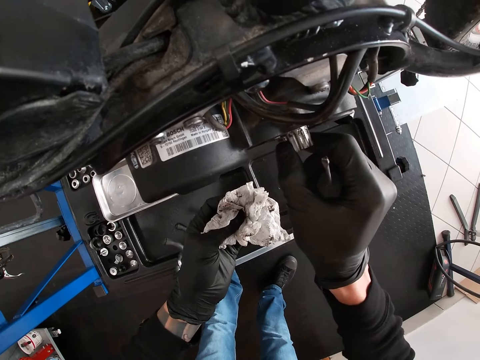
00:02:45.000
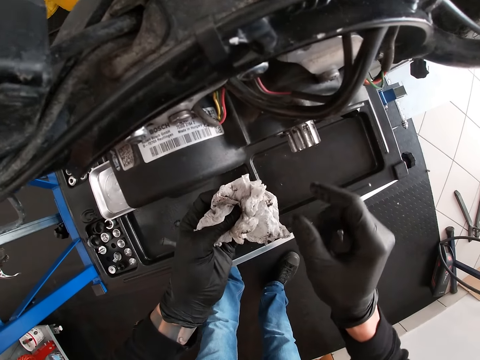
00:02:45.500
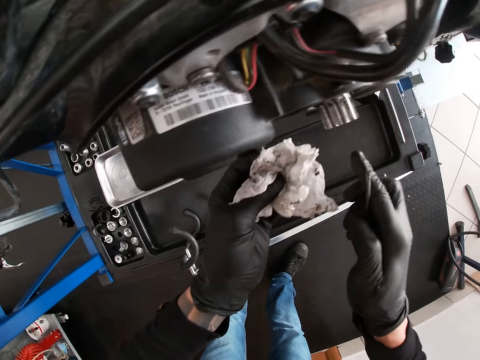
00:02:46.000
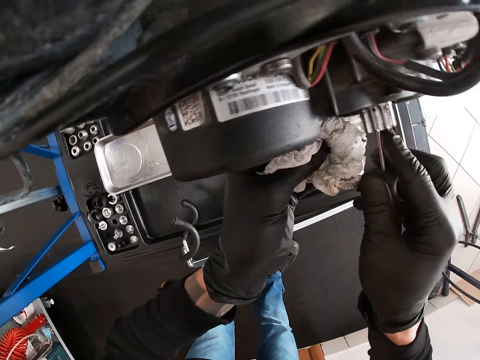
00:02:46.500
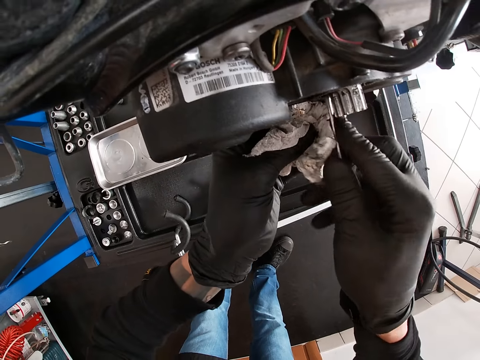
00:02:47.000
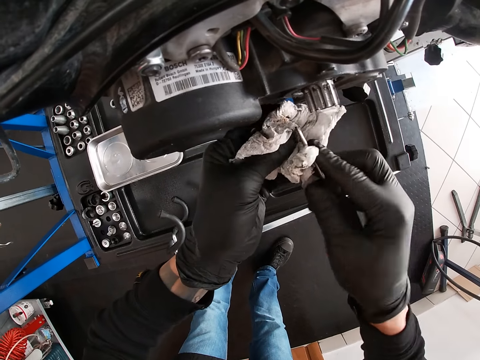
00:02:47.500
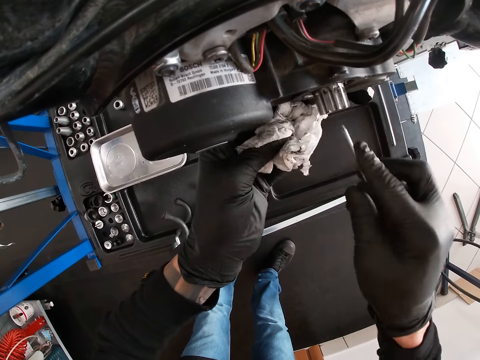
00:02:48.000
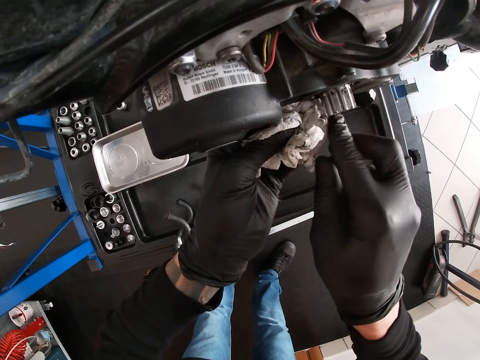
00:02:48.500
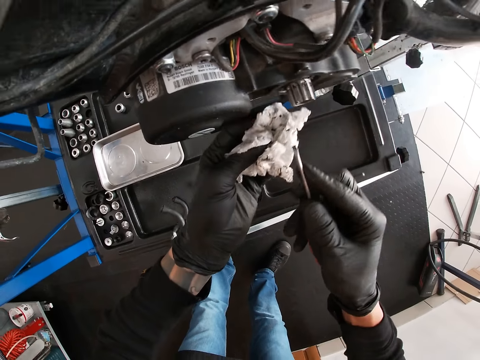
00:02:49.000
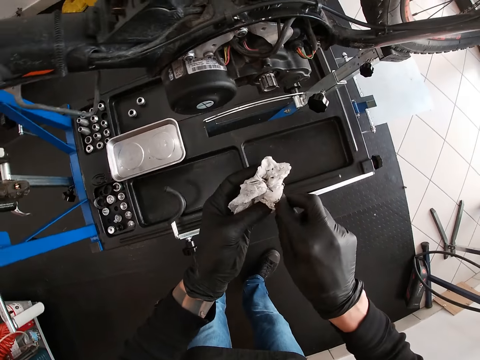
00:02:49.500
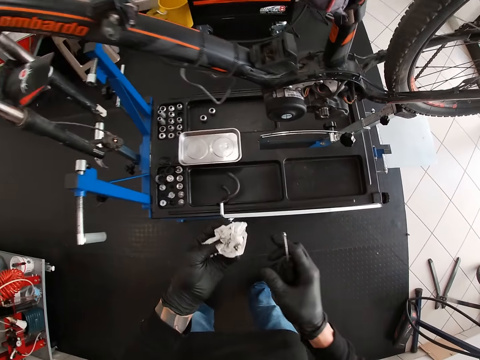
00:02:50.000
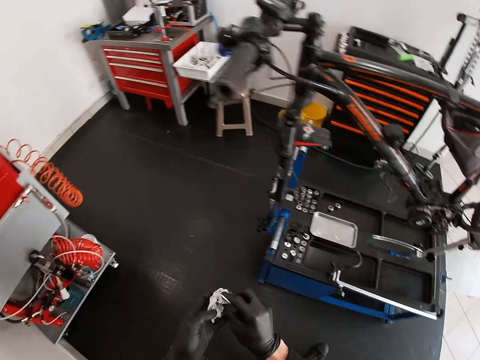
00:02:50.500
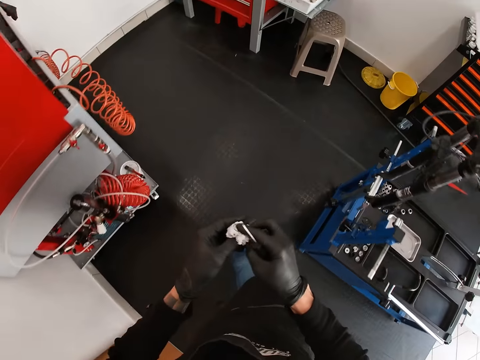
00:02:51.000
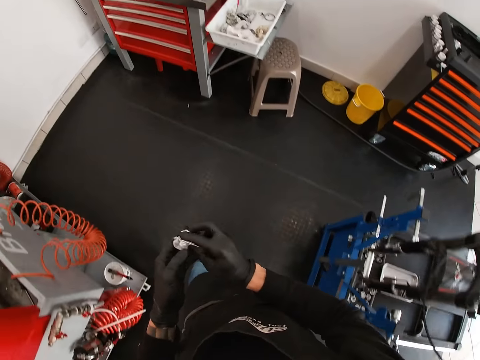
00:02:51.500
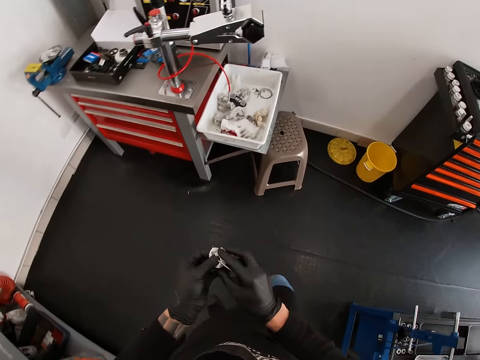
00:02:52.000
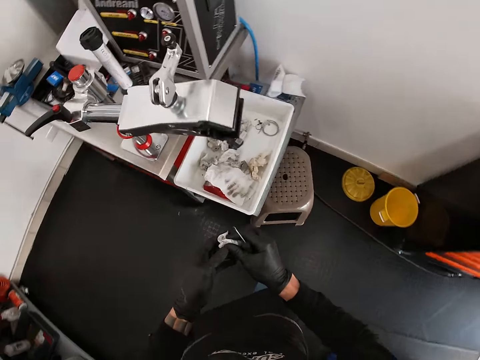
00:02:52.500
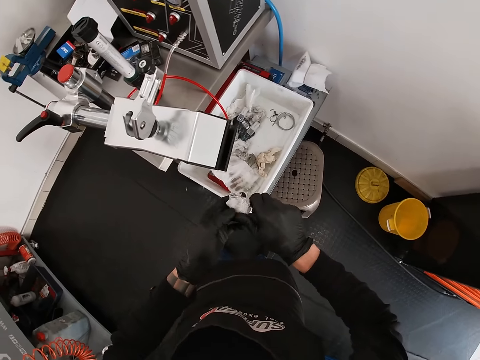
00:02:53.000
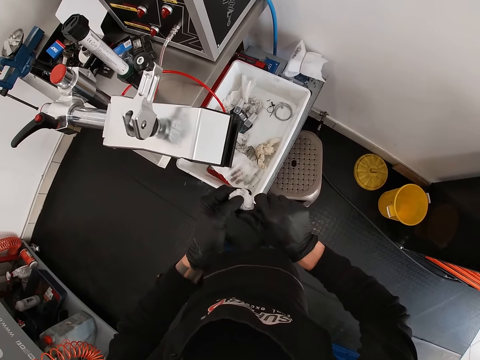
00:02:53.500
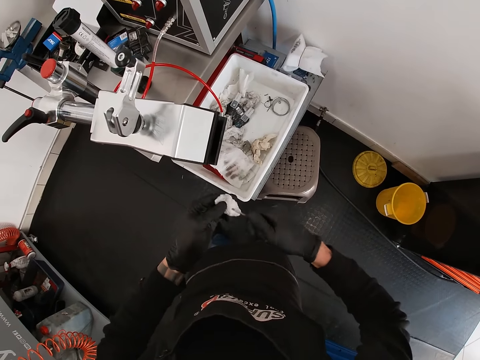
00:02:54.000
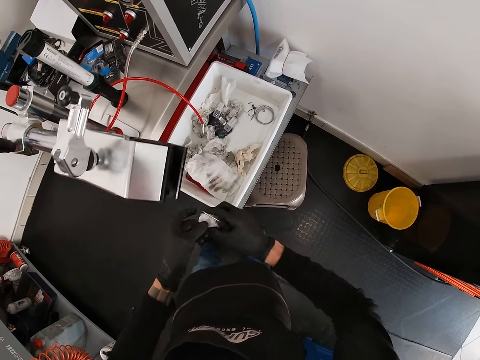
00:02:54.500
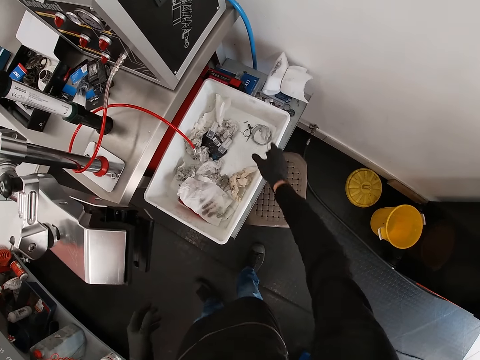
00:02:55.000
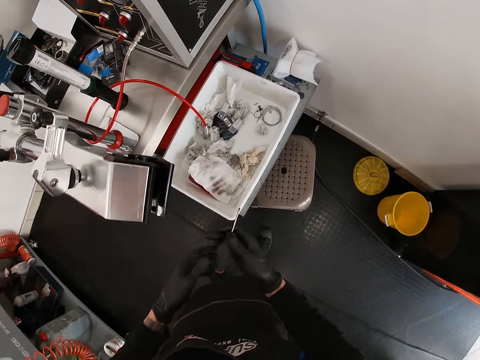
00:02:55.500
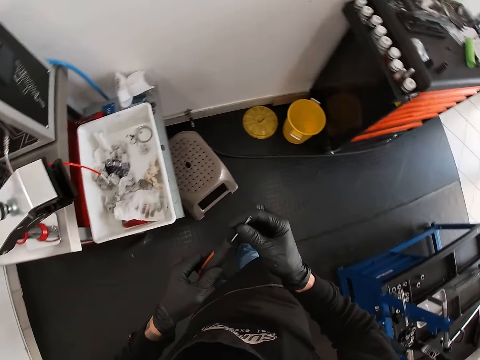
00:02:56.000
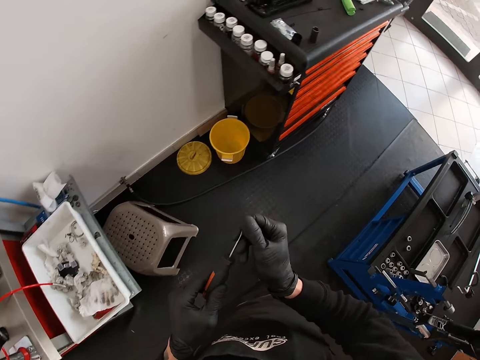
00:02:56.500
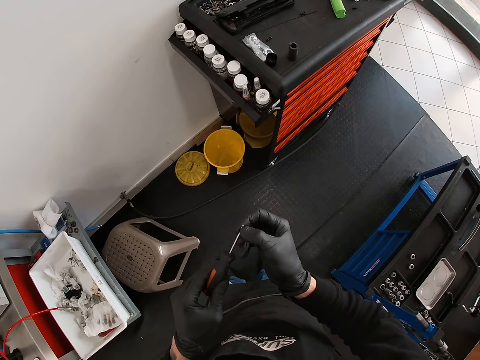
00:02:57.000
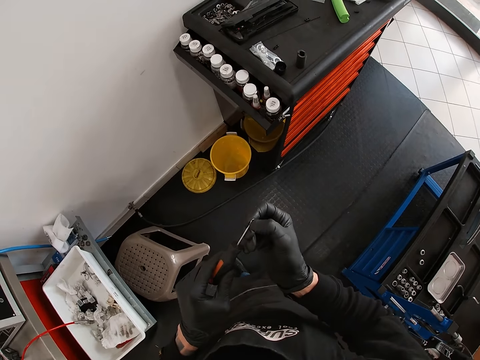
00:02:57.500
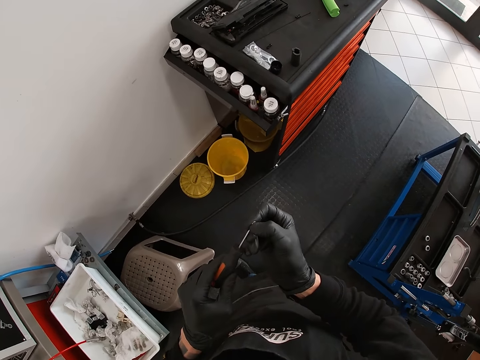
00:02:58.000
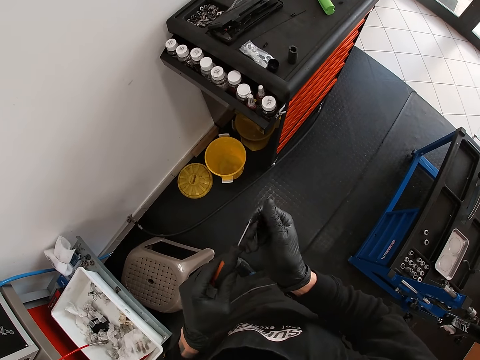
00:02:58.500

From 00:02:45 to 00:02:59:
The camera wearer removes dirt round the spindle with the tissue paper in his left hand and the screwdriver in his right hand. He folds the tissue paper with both hands. He takes the tissue to the dustbin. He cleans the steel part of the screwdriver with the tissue paper in his left hand. He passes the tissue paper to his right hand. He drops the tissue paper in the dustbin with his right hand. He removes dirt from the steel part of the screwdriver with his right hand. He holds the screwdriver with both hands.

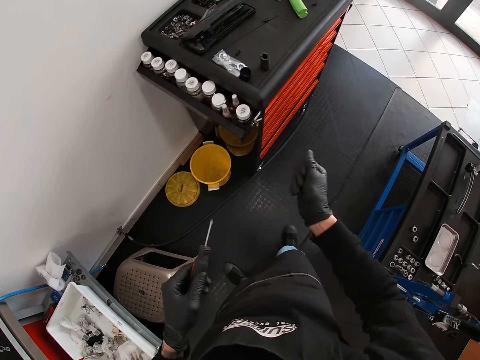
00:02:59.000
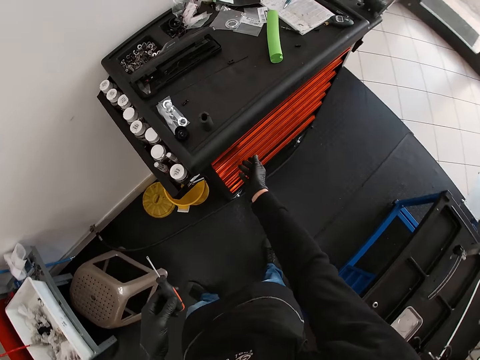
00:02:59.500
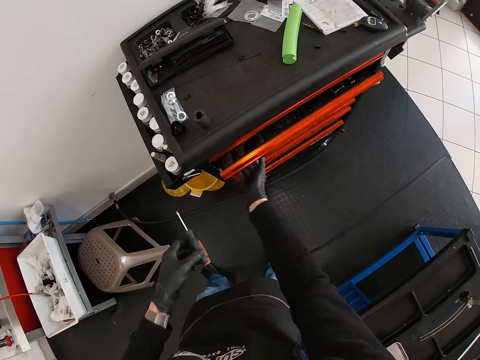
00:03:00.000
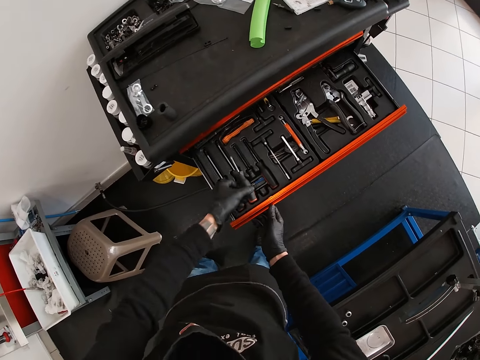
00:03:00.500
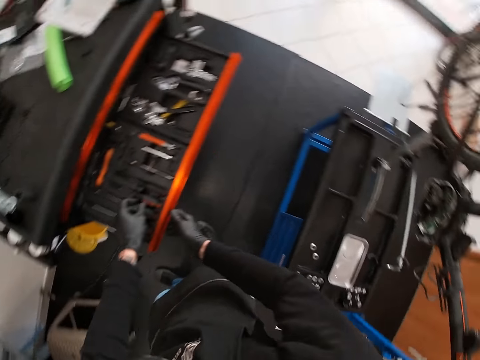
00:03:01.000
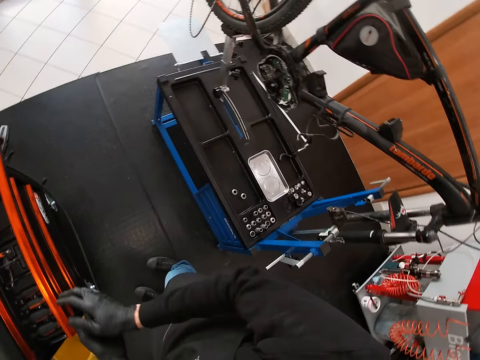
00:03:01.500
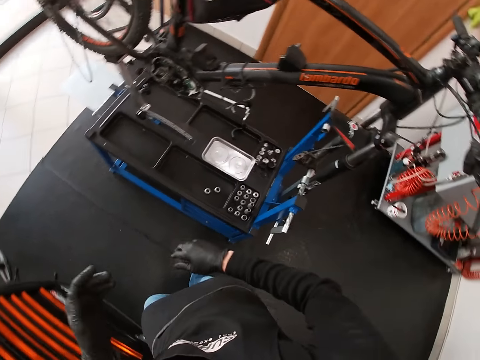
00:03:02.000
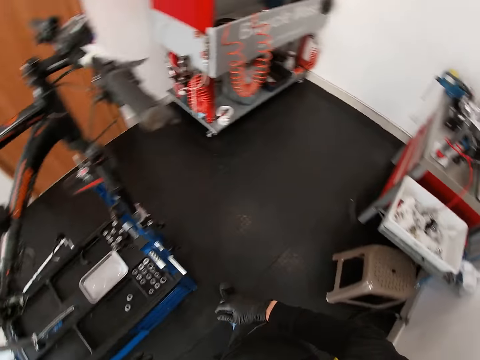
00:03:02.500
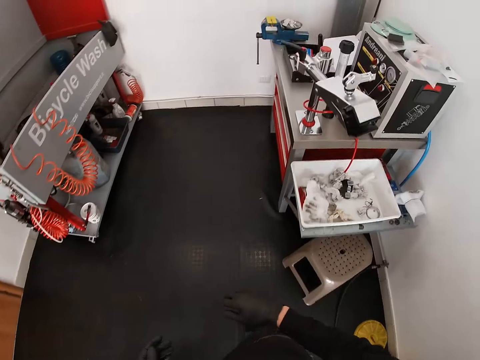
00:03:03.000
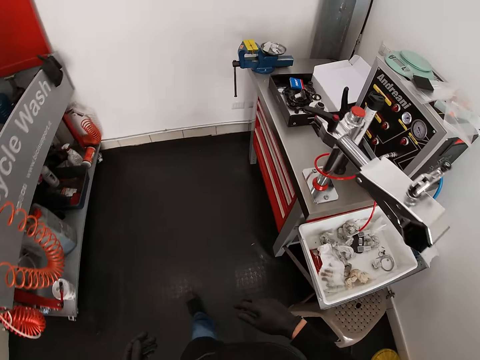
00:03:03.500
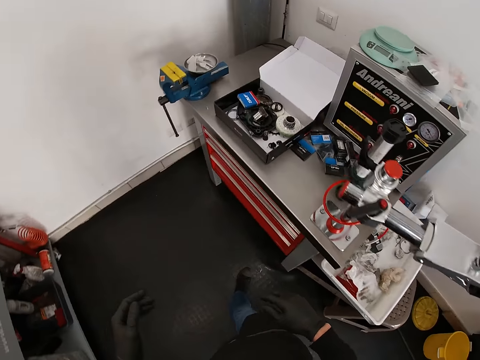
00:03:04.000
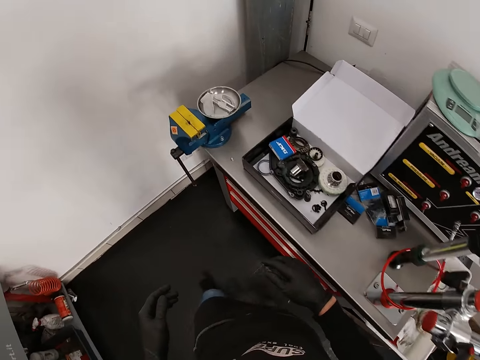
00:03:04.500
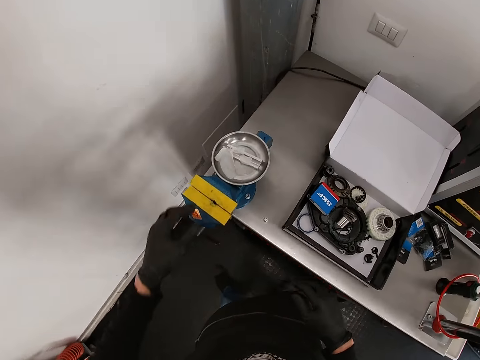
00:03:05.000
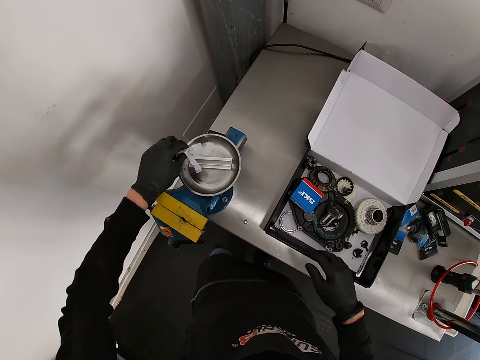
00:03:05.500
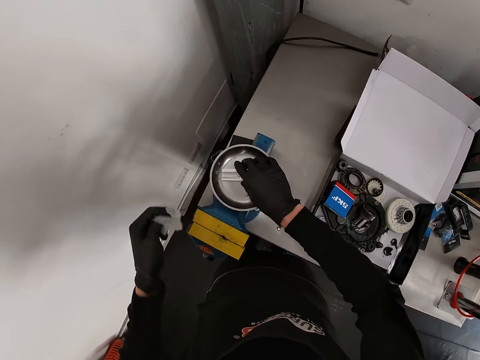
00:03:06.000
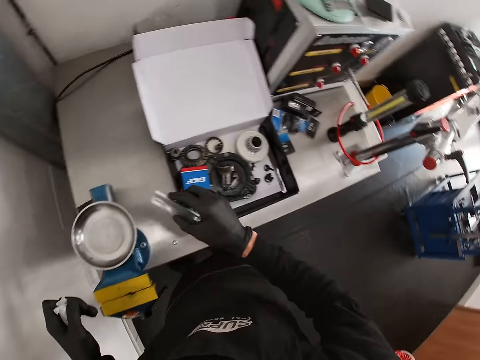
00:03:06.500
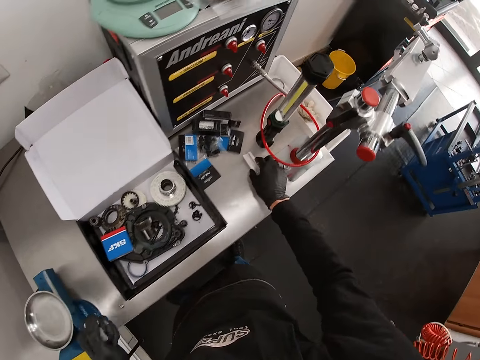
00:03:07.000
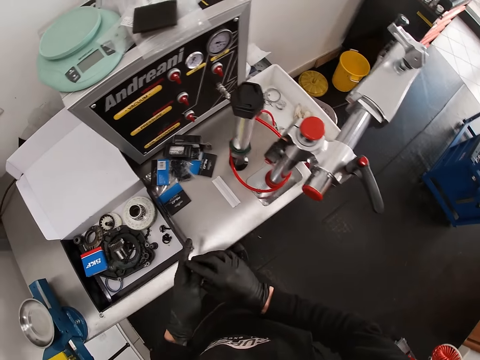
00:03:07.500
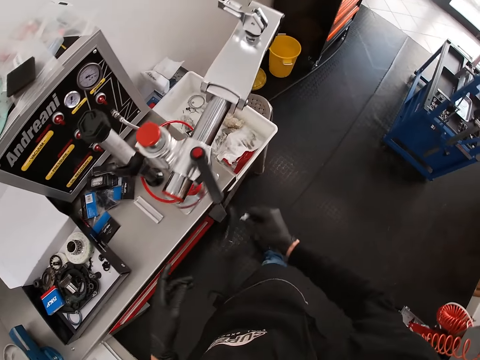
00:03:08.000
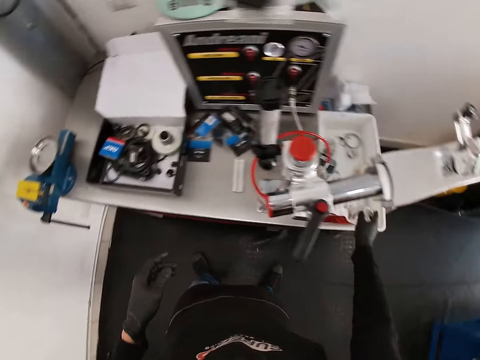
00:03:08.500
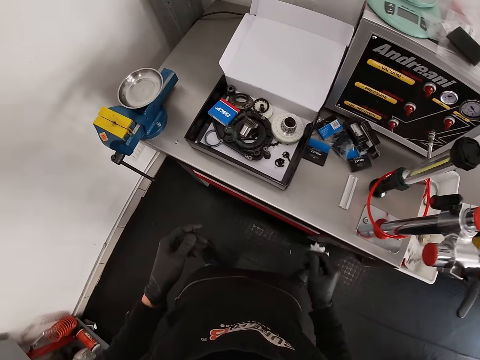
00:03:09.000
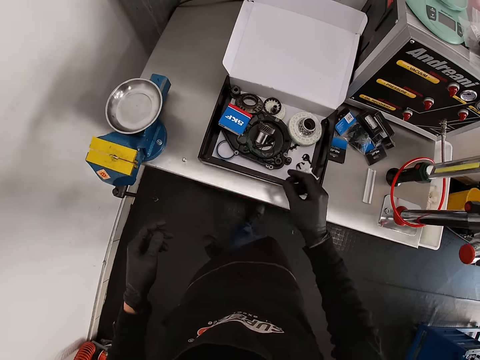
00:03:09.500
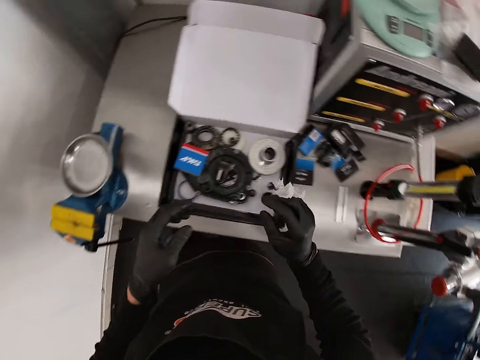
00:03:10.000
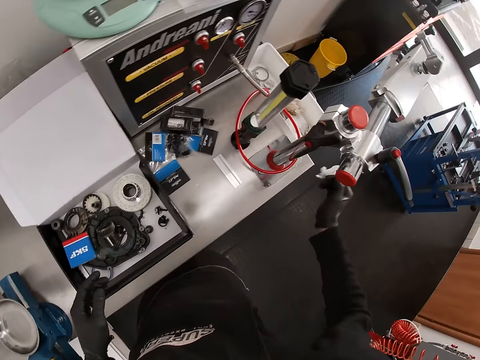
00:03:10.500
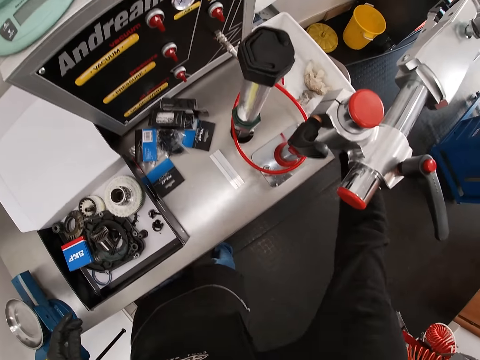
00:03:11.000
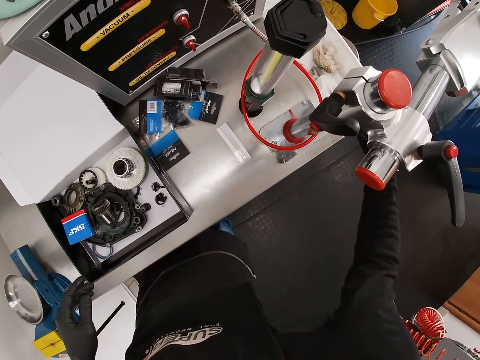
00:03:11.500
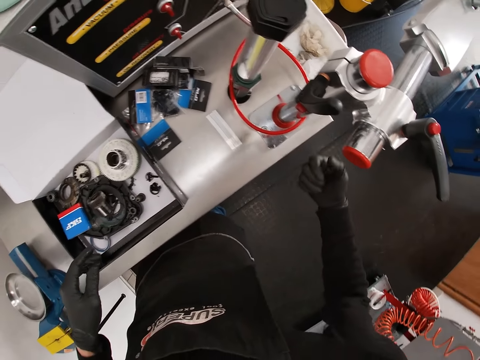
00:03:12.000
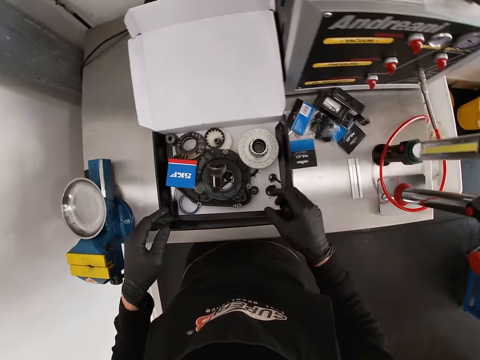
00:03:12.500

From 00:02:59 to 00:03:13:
The camera wearer opens the drawer with his right hand. He holds the screwdriver with his left hand. He drops the screwdriver in the drawer with his left hand. He closes the drawer with his right hand. He walks around the workshop. He picks a white empty sachet in a steel plate with his left hand. He picks a small white plastic in the steel plate with his right hand. He squeezes the sachet with his left hand. He picks the tools. He drops the small white plastic on the workshop table with his right hand. He throws the empty sachet into the dustbin with his right hand. He throws the empty sachet into the dustbin again.
